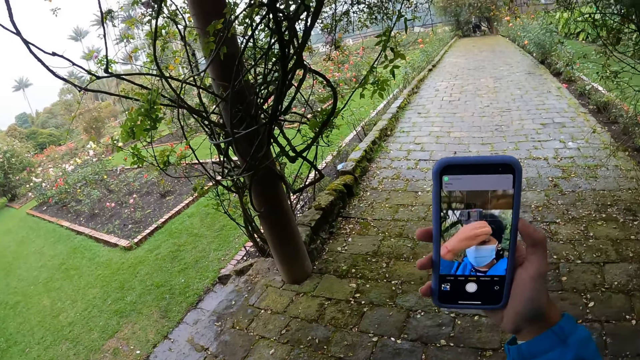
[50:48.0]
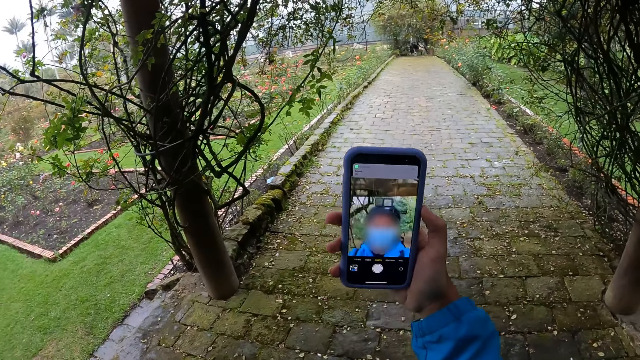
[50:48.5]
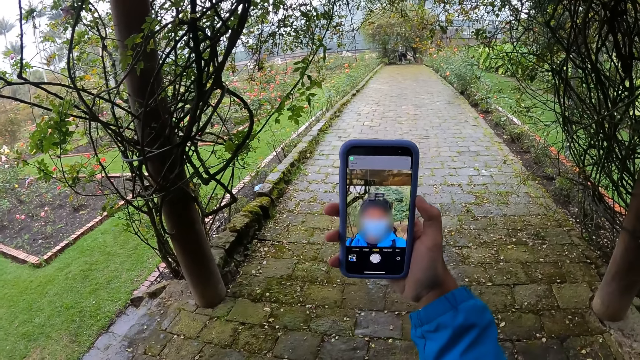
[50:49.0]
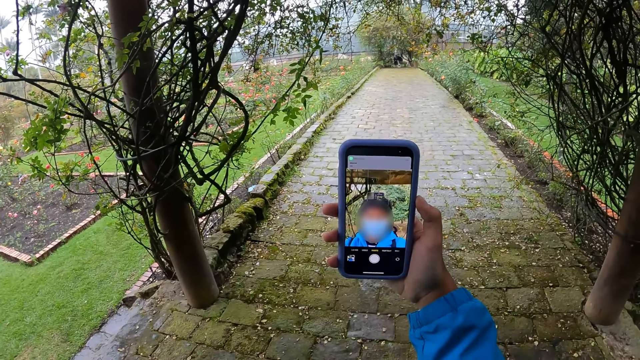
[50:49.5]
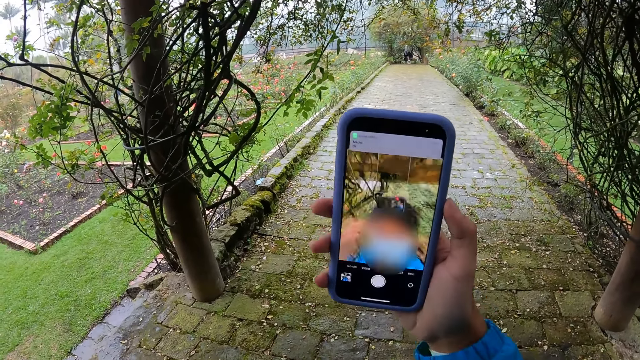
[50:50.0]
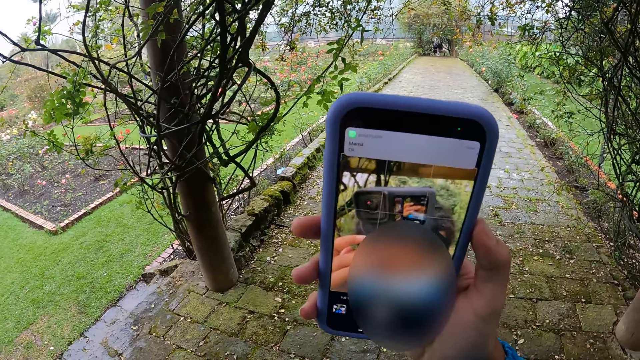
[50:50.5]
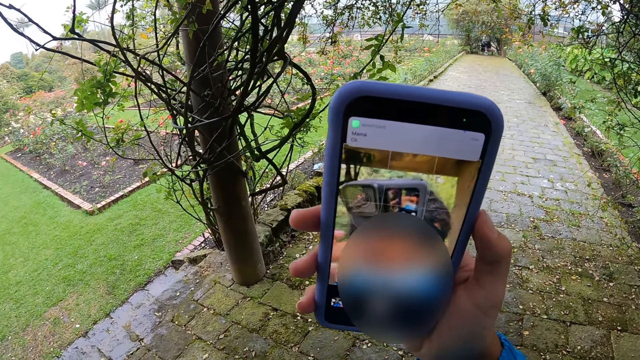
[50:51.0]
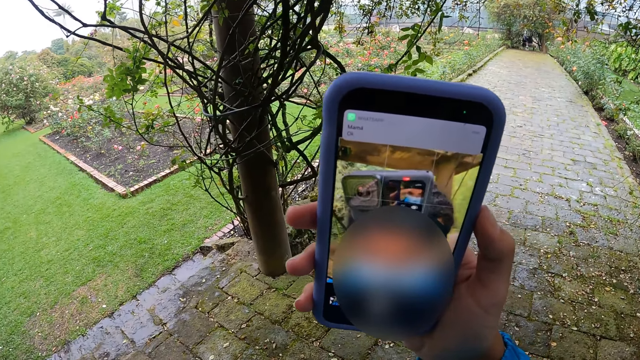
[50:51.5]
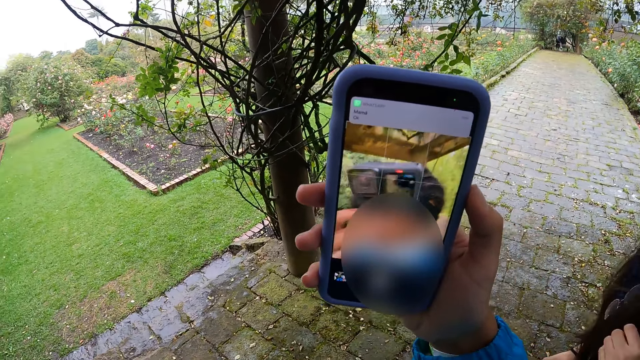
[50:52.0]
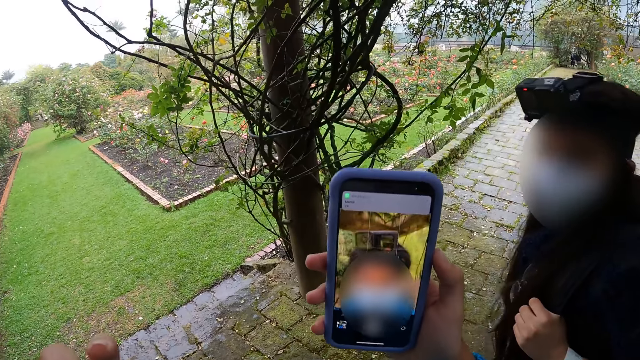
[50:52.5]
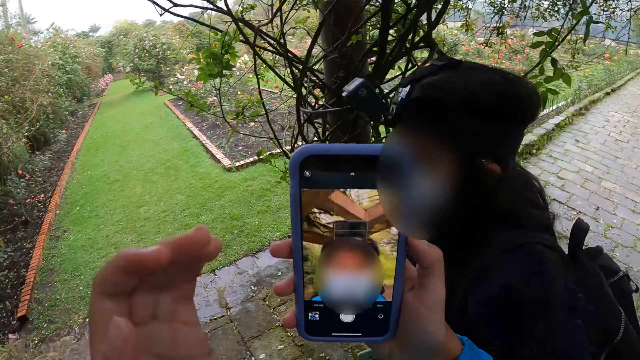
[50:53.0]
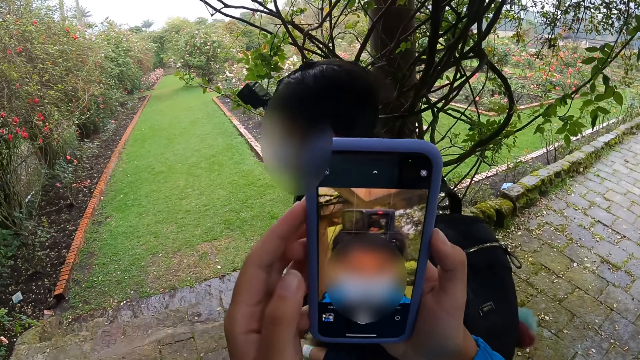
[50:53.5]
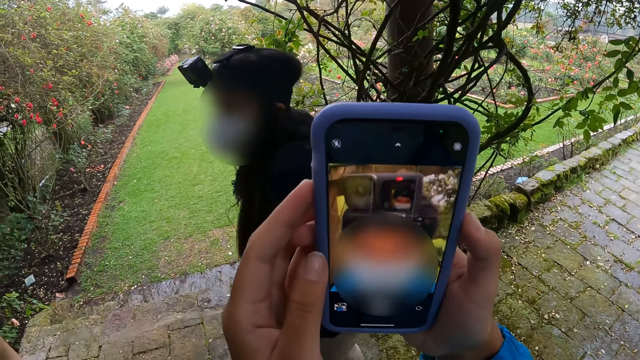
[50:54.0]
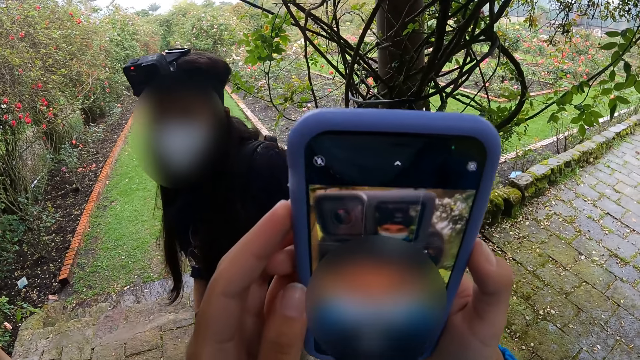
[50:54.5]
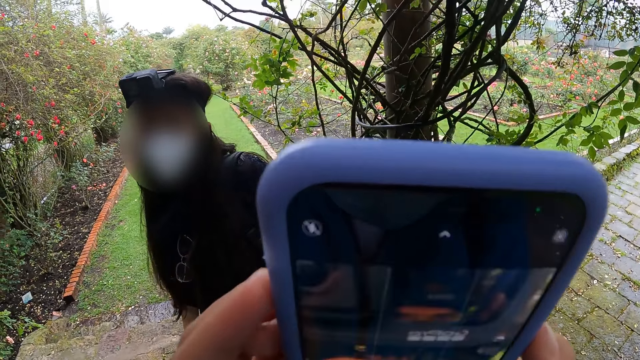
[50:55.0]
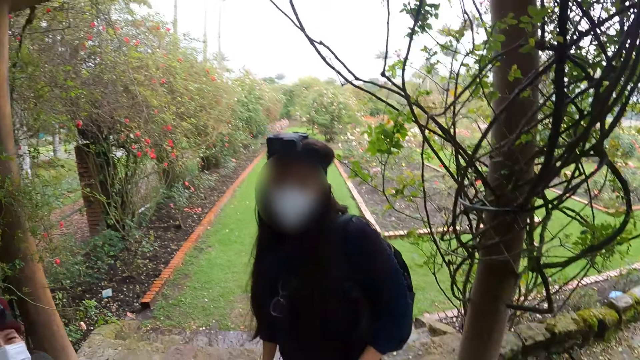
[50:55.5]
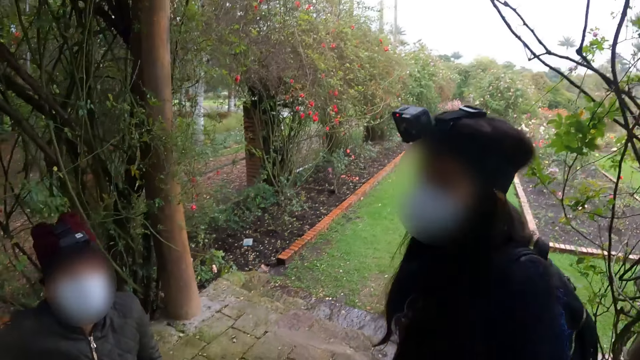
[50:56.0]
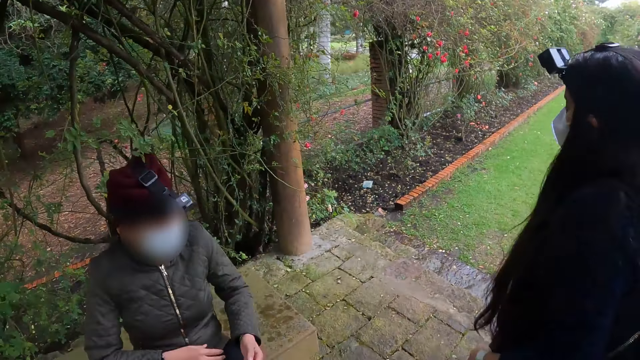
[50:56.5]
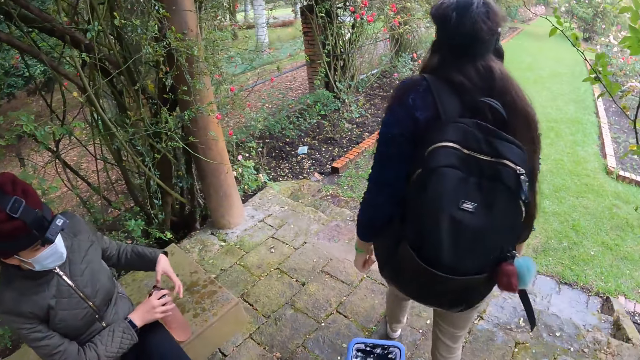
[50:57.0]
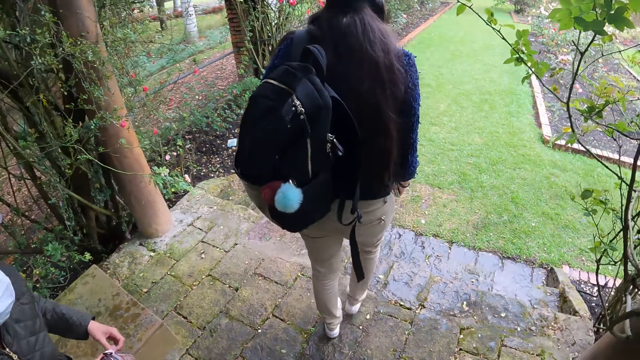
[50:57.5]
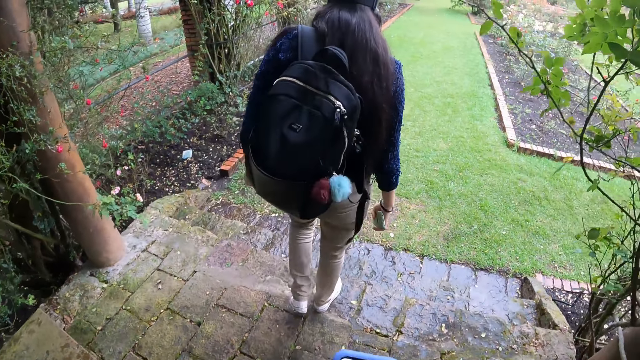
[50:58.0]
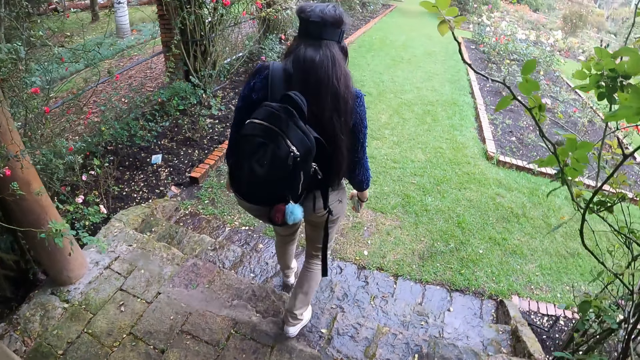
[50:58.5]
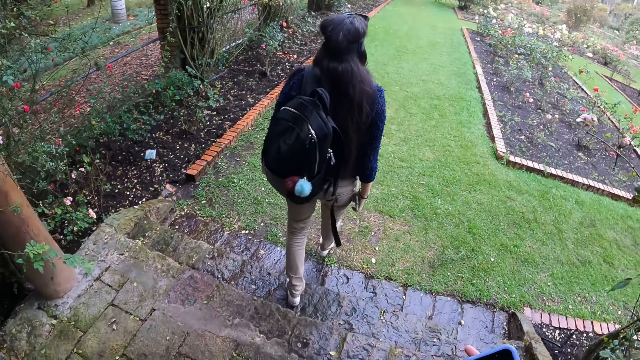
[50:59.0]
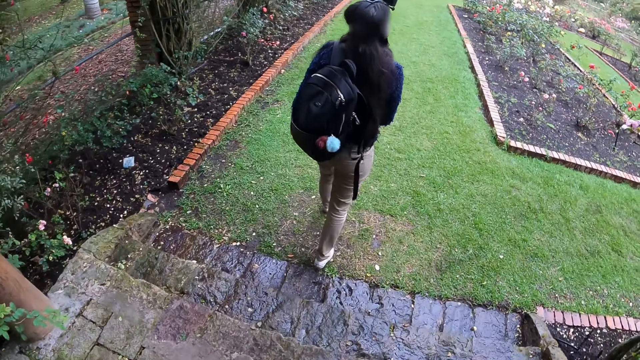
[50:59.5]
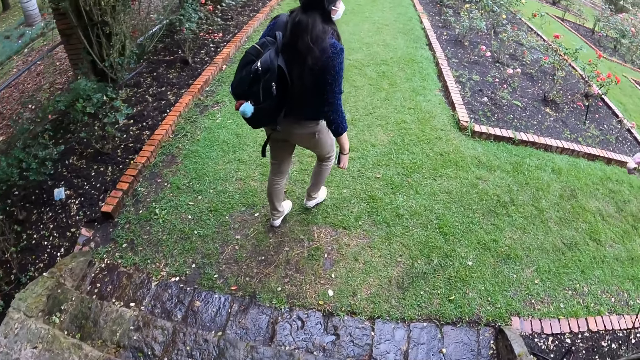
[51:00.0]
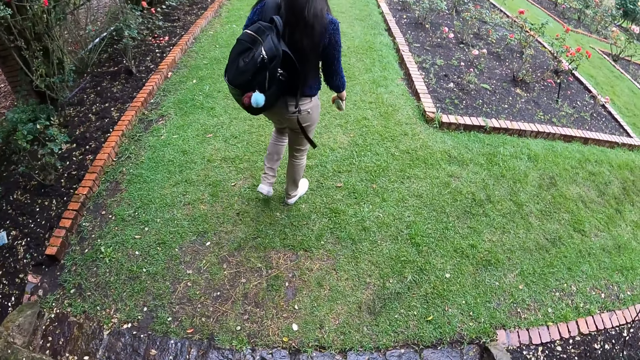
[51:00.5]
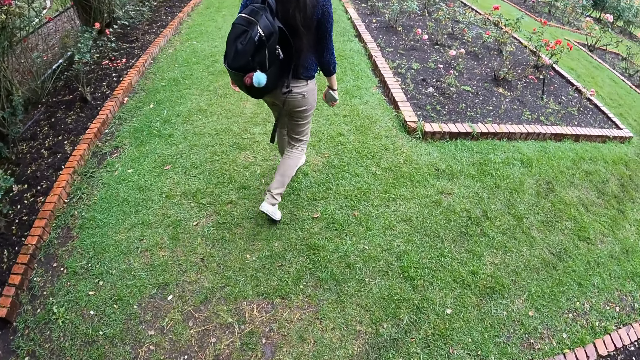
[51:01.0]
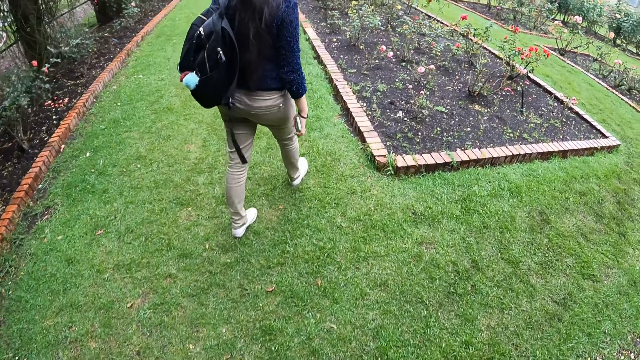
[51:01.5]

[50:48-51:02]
The camera wearer moves the phone closer. A woman walks in front of the camera wearer. The camera wearer holds the phone with both hands and moves the phone closer. The woman looks at the camera wearer and walks towards a garden area downstairs. Another woman grabs a water bottle from the seat with her left hand and gets up from the seat. The camera wearer walks downstairs towards the garden area behind the first woman.

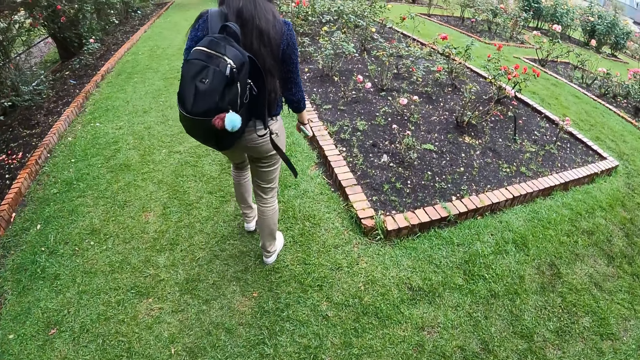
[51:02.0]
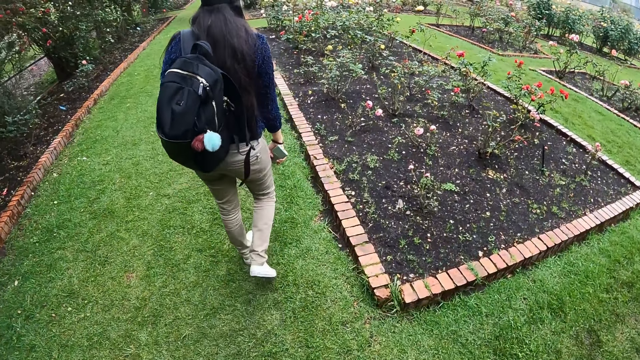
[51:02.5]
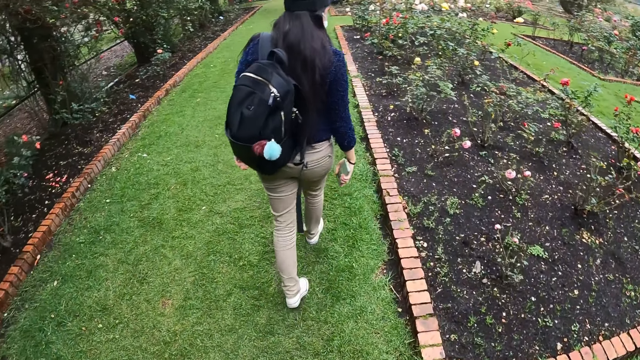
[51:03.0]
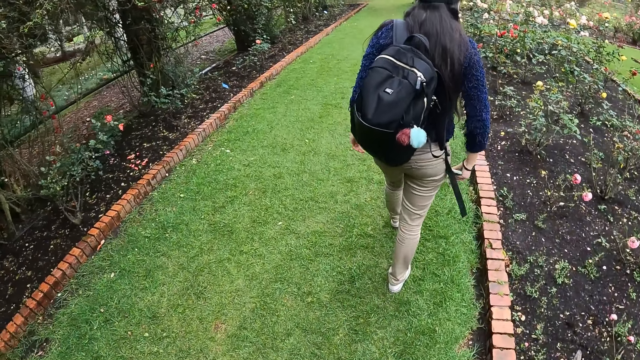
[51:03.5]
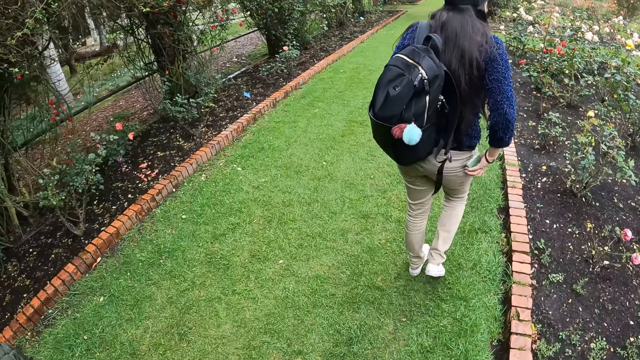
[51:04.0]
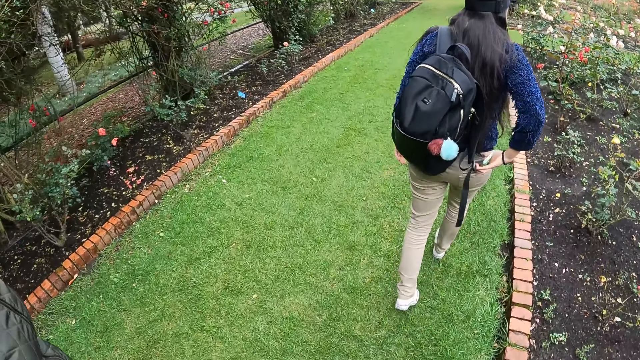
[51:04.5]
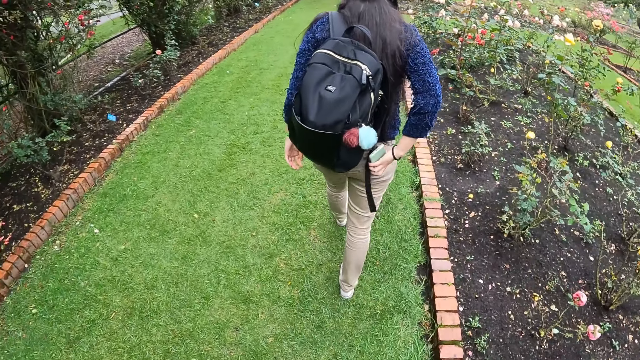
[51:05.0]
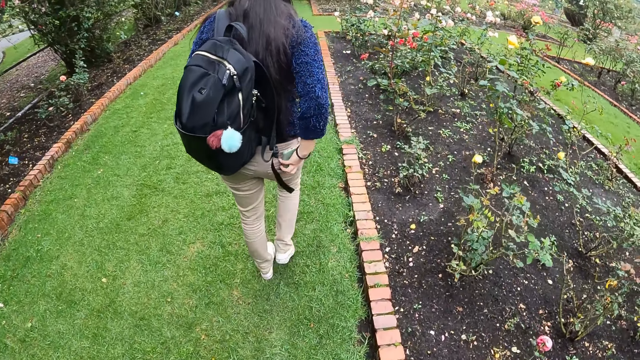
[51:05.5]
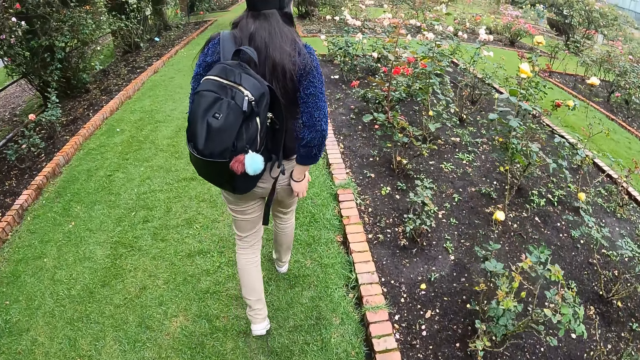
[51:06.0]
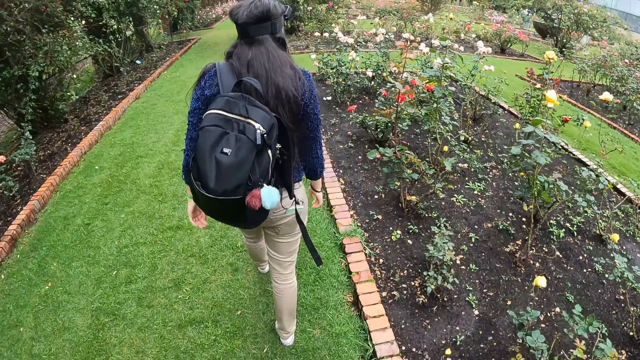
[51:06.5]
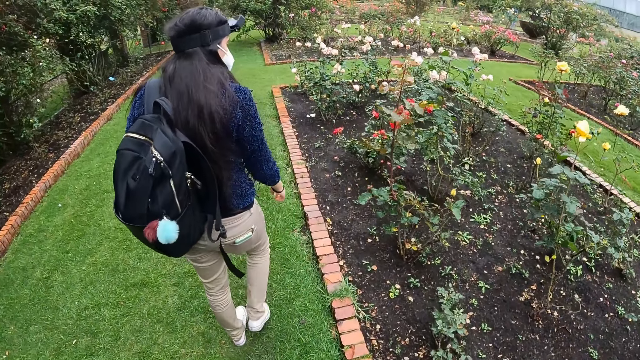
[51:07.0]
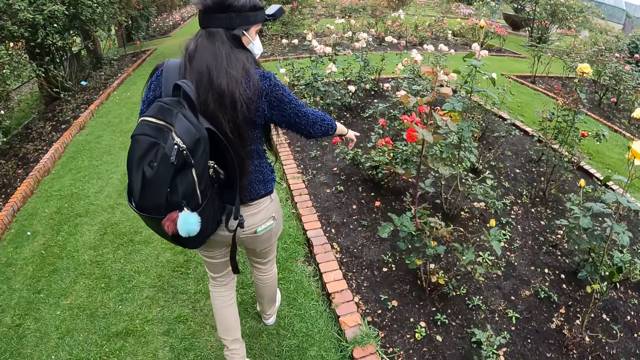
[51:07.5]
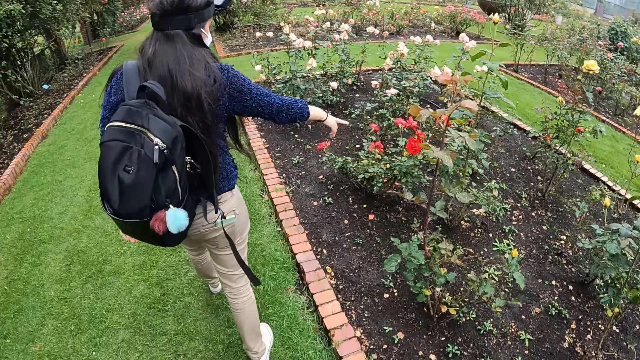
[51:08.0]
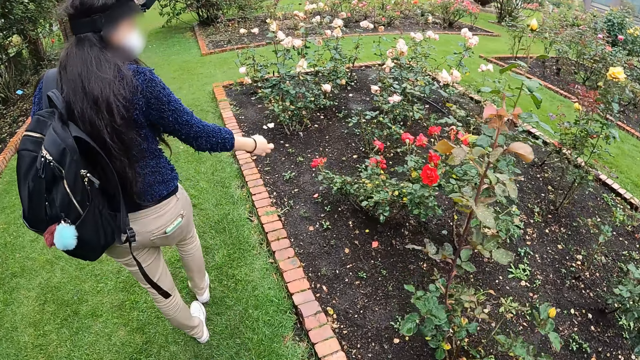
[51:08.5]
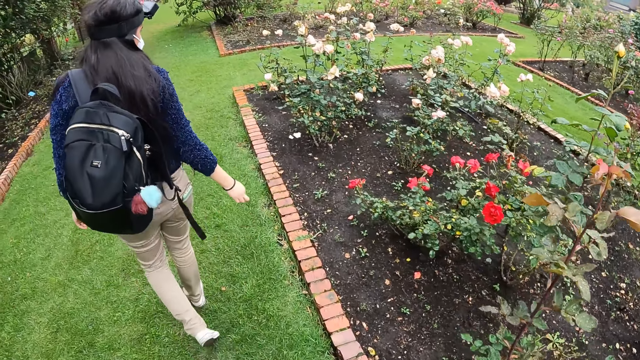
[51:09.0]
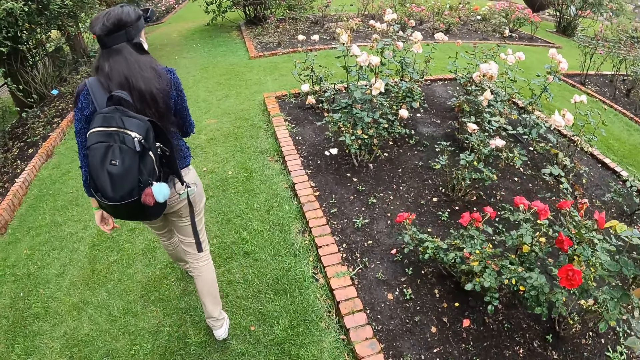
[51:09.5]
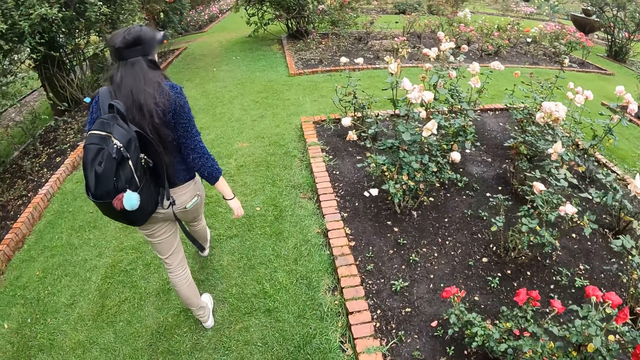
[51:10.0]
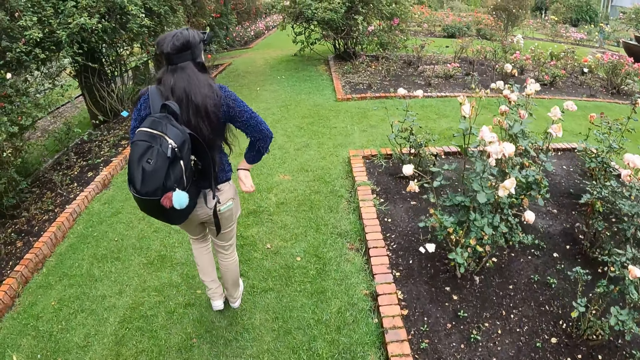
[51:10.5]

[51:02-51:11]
The woman puts the phone in her back pocket with her right hand. The woman walks forward, points at a flower in the garden with her right hand, and walks forward. The camera wearer walks behind the woman.
